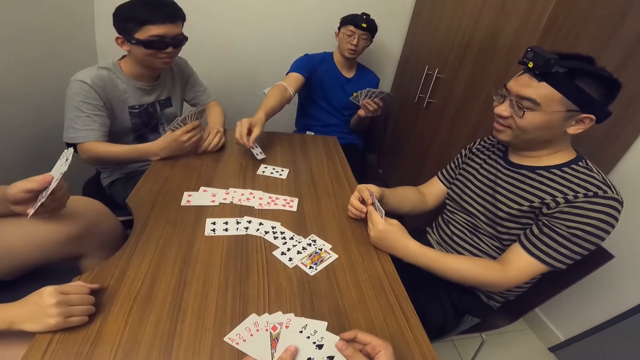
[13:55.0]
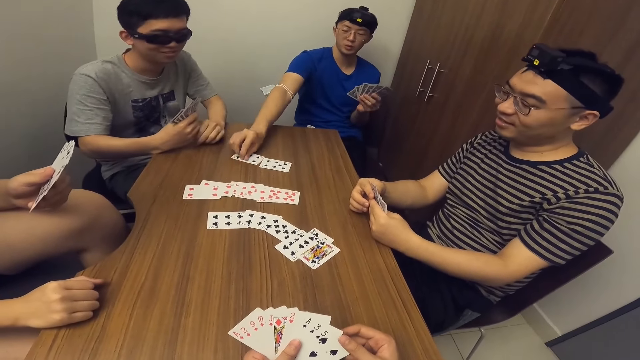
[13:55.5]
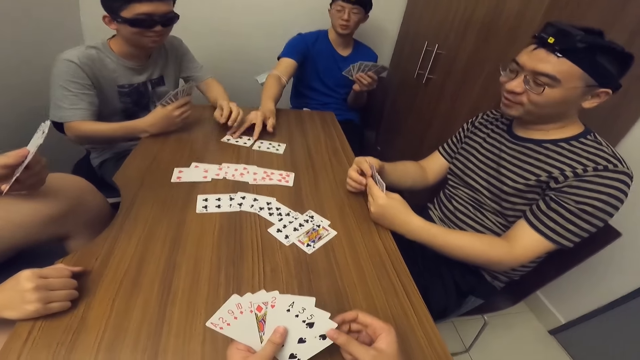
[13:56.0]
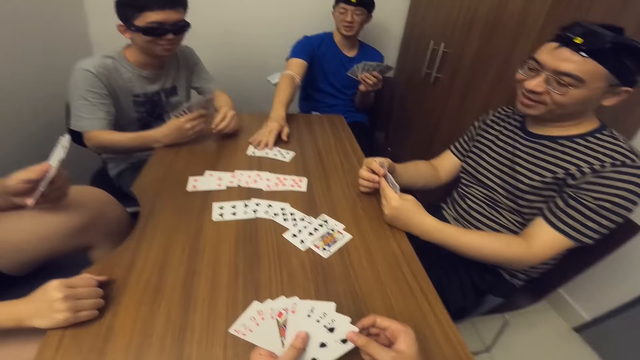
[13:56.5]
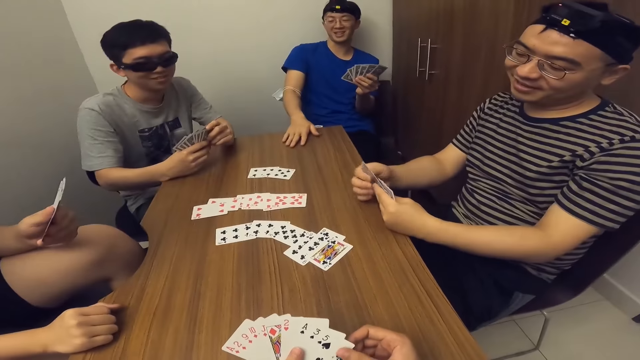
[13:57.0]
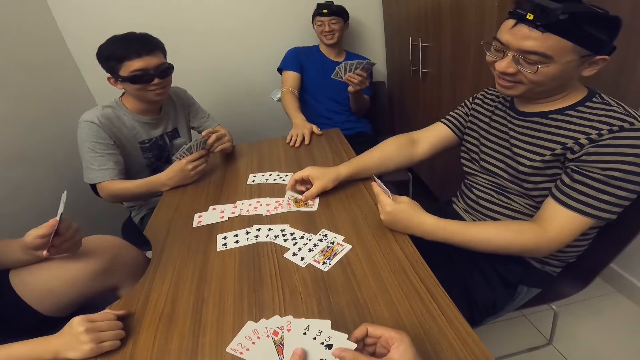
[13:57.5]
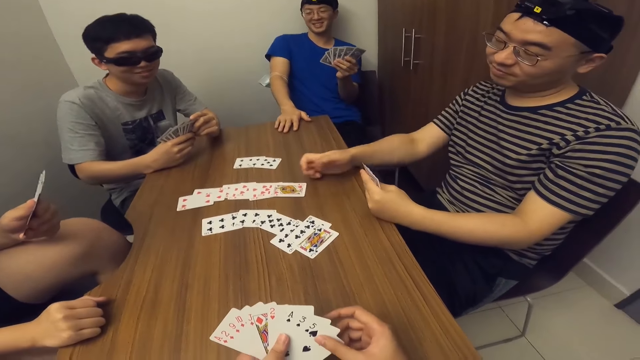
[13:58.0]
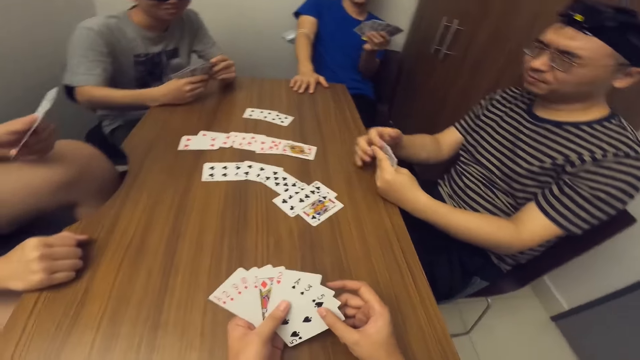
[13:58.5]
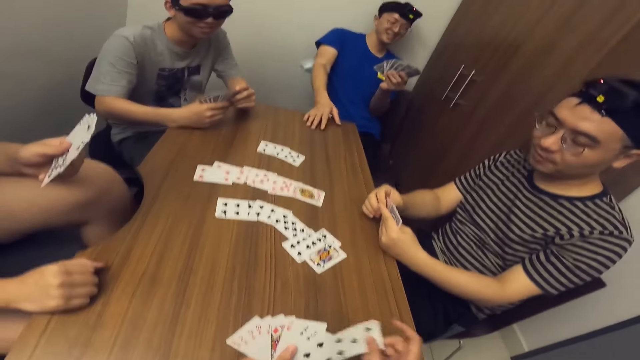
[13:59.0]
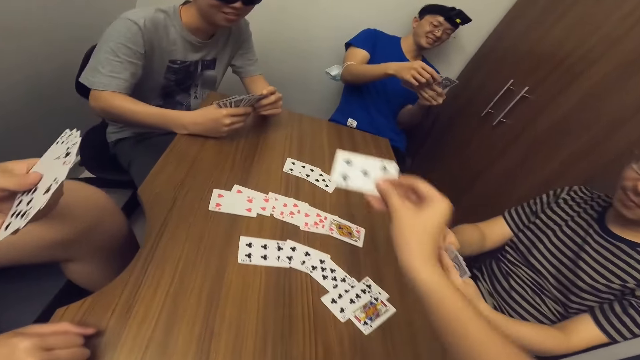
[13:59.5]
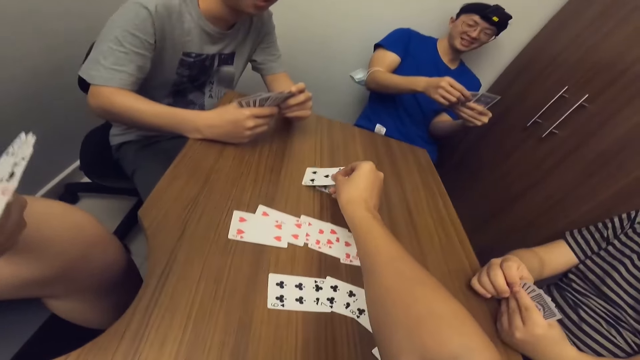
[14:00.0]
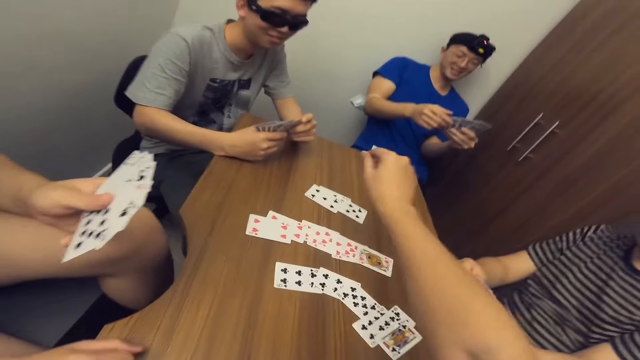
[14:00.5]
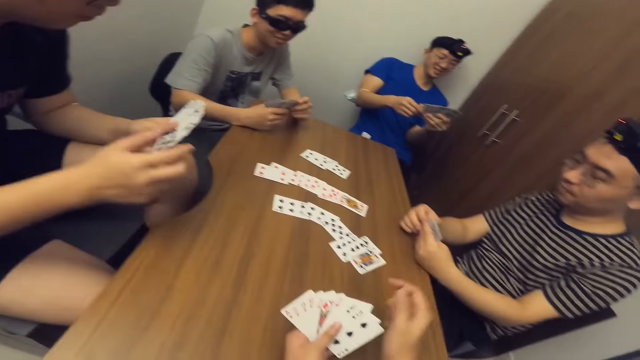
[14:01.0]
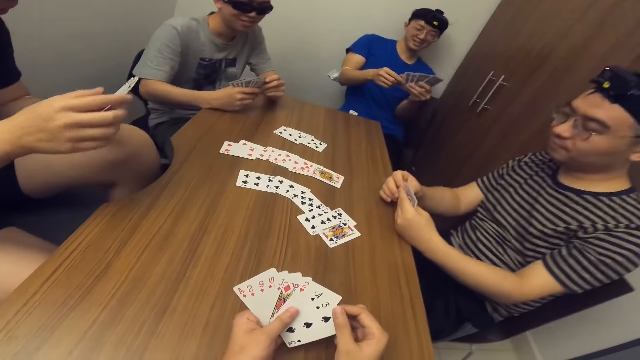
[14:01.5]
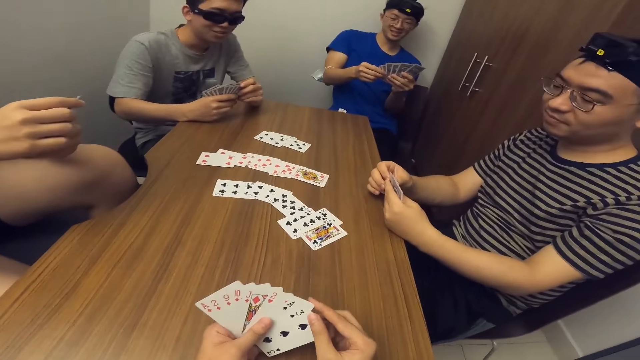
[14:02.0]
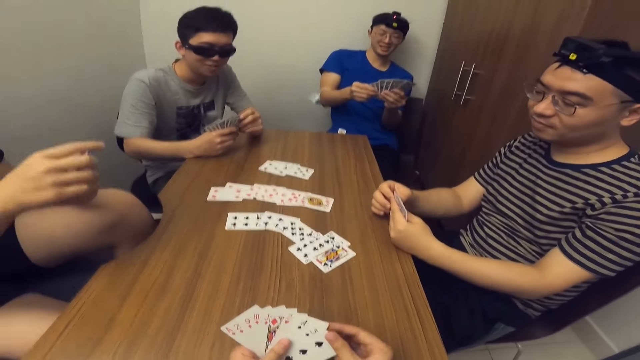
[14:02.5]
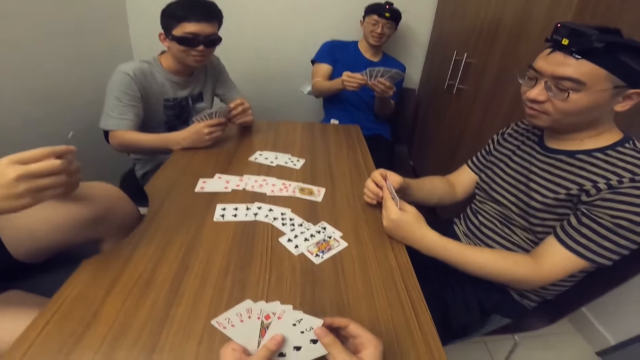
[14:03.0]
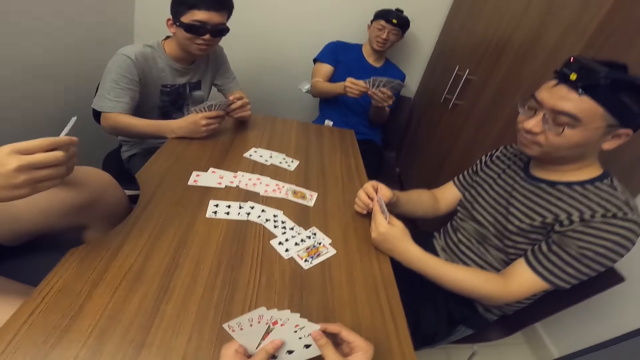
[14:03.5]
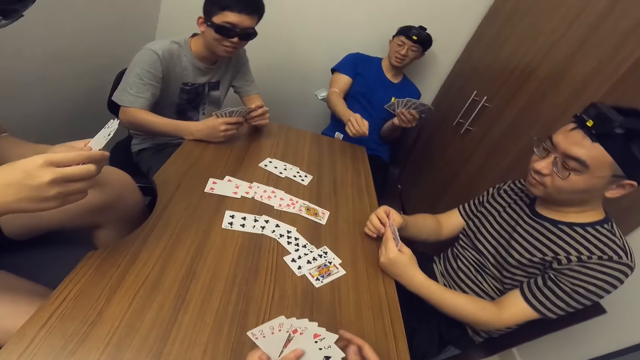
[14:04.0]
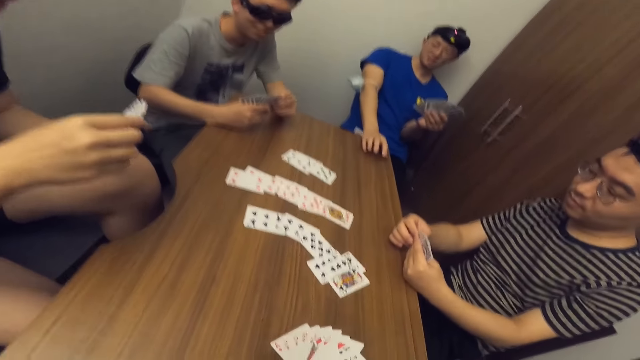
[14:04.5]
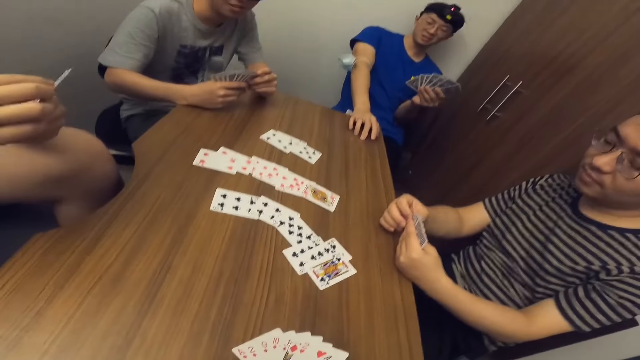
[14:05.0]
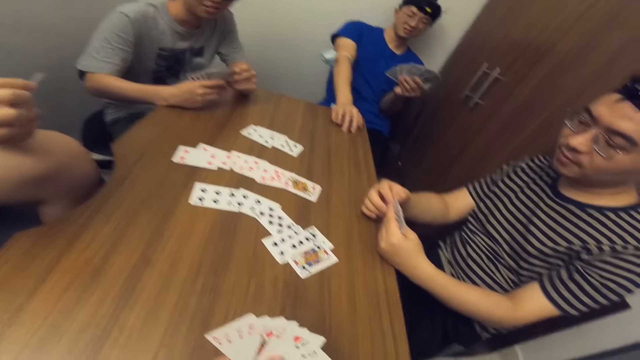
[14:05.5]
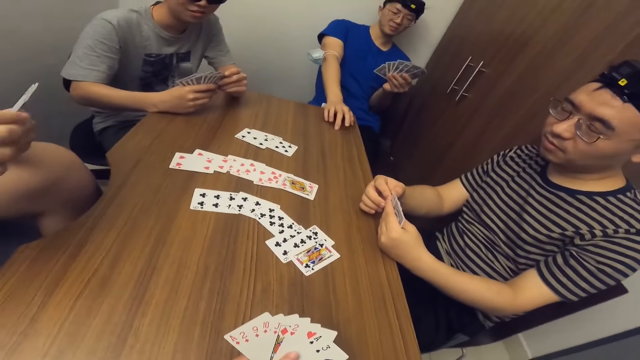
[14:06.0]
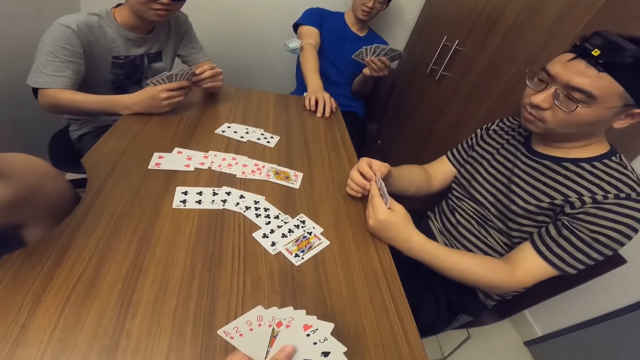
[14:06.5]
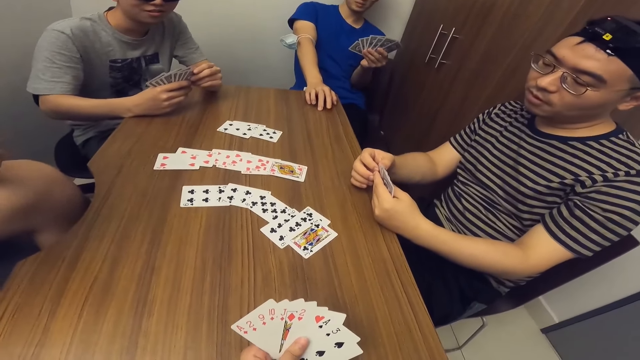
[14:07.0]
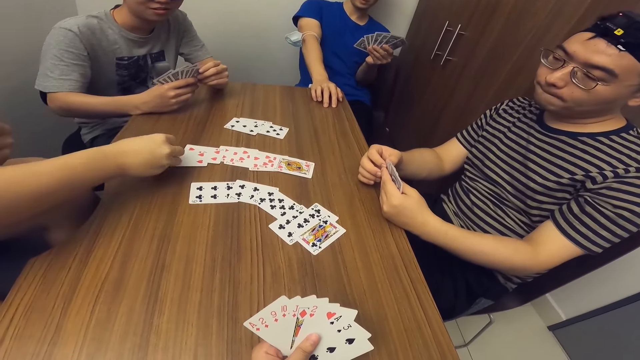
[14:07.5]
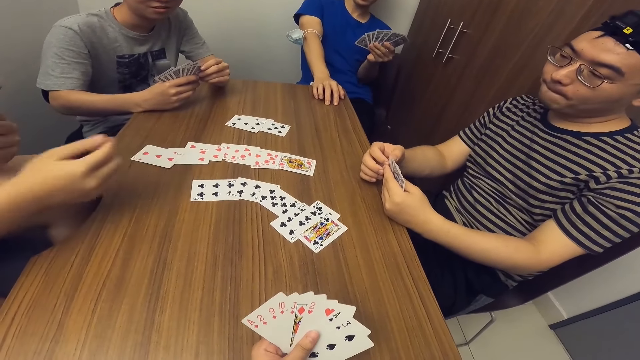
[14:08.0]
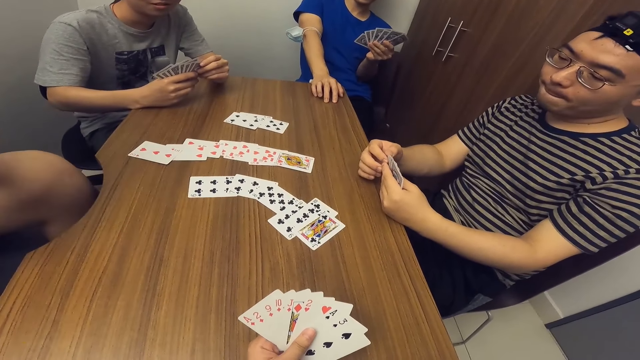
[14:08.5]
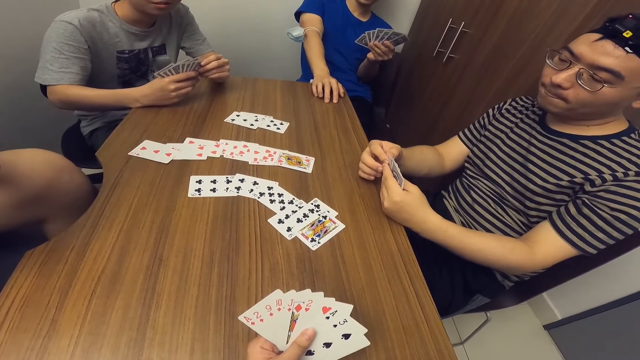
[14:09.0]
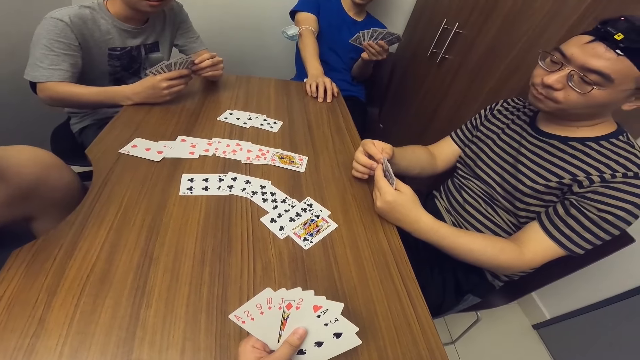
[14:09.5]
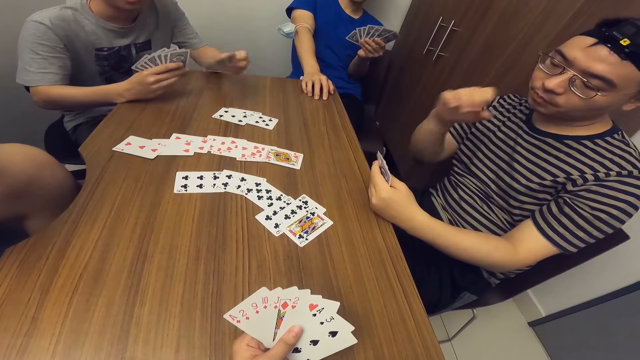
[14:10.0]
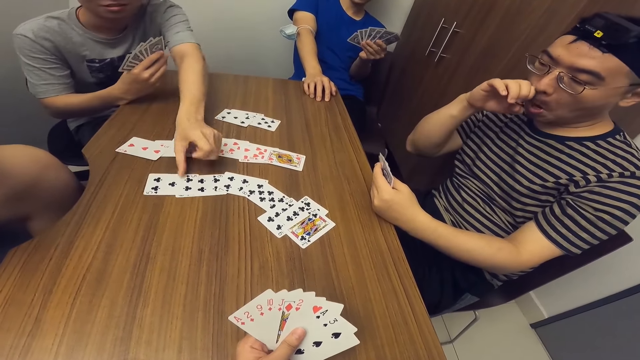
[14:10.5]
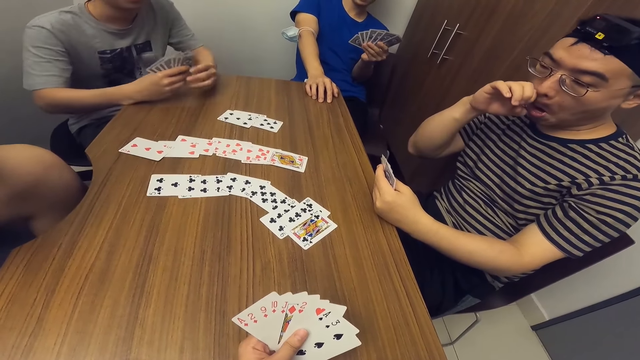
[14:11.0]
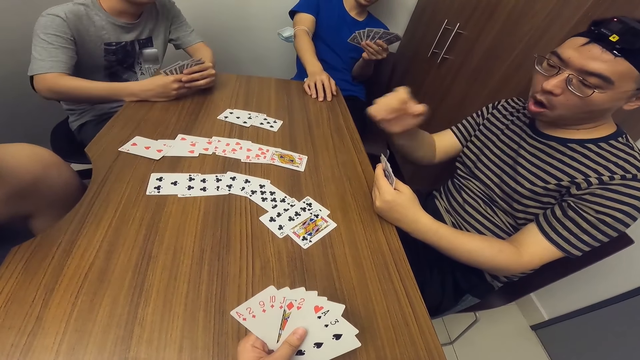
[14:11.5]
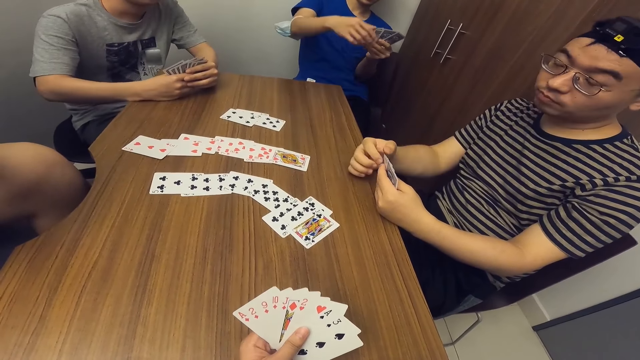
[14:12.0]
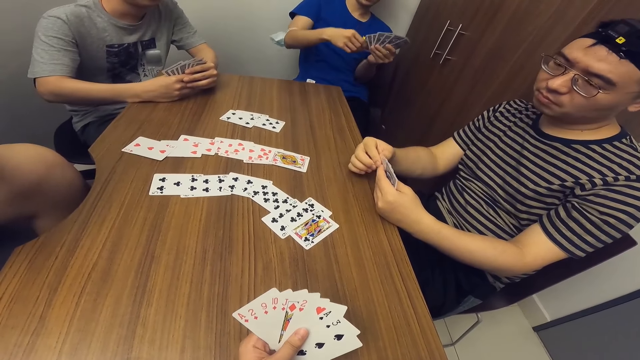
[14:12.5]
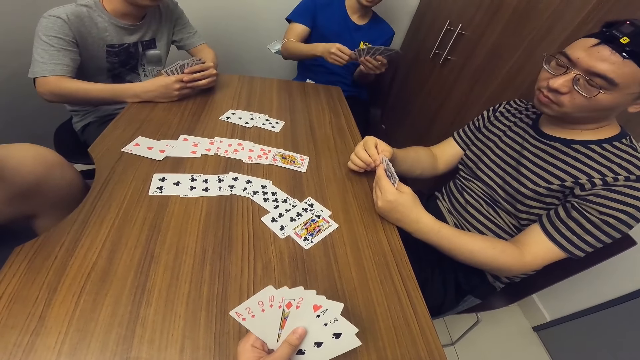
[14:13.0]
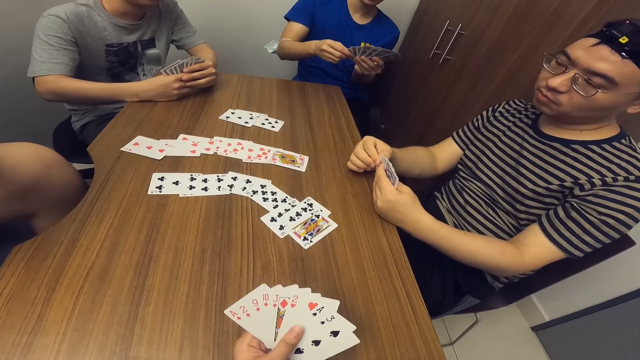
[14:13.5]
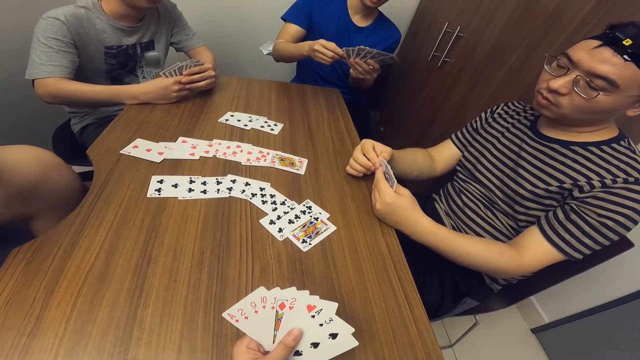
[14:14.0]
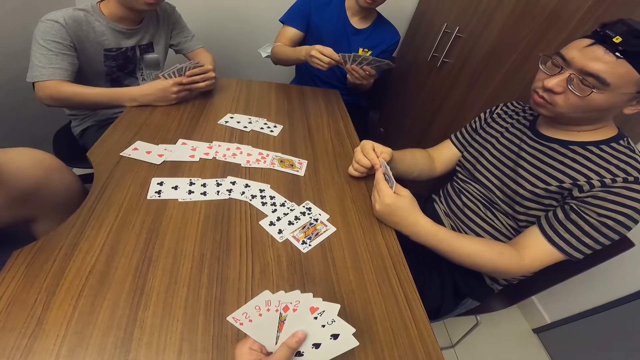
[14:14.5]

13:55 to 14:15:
A man places a card on the table with his right hand. He moves the cards. Another man places a card on the table with his right hand. The camera wearer places a card on the table with his right hand. A third man arranges the cards. The first man taps the table. The third man places a card on the table with his right hand. A fourth man places a card on the table with his left hand. The first man stretches his hand.
